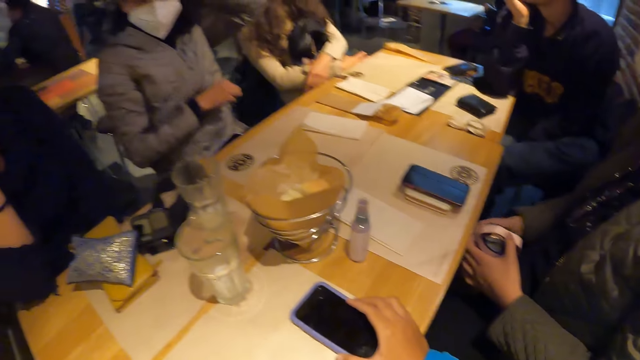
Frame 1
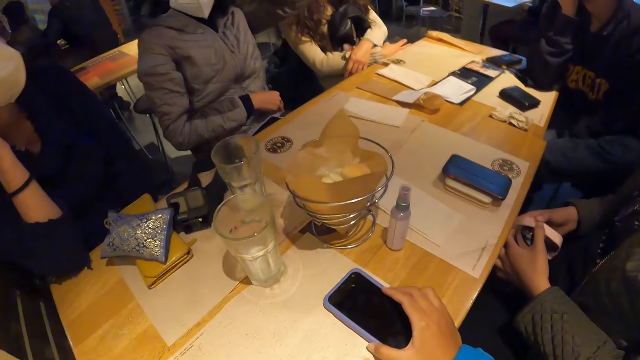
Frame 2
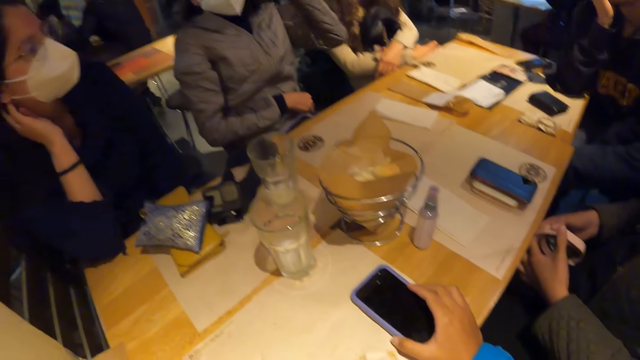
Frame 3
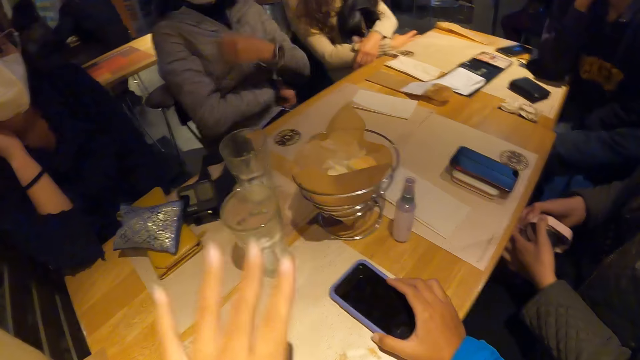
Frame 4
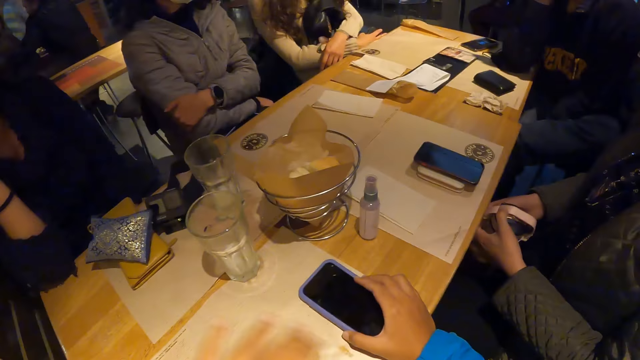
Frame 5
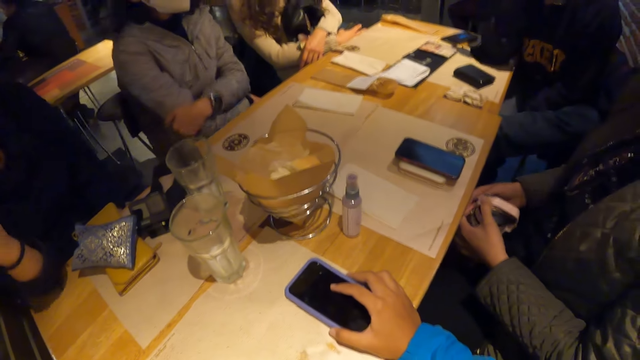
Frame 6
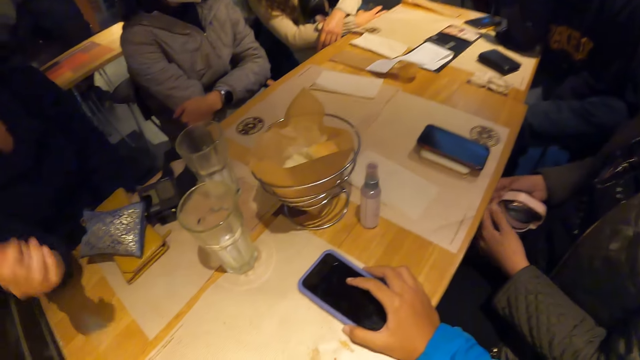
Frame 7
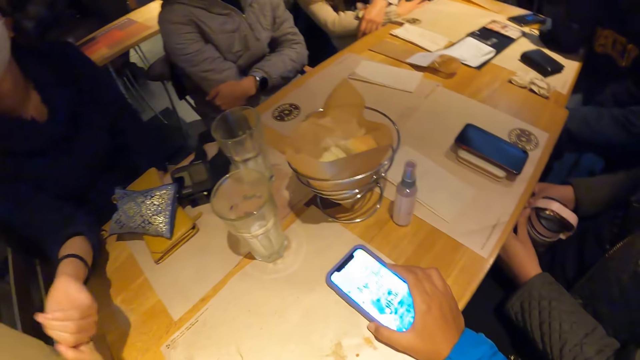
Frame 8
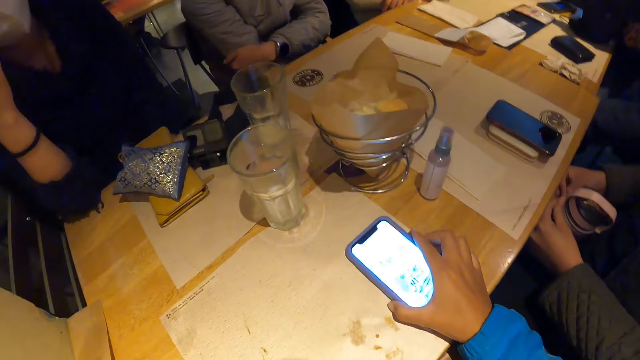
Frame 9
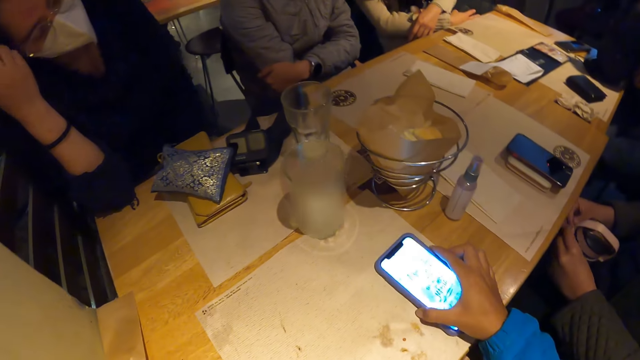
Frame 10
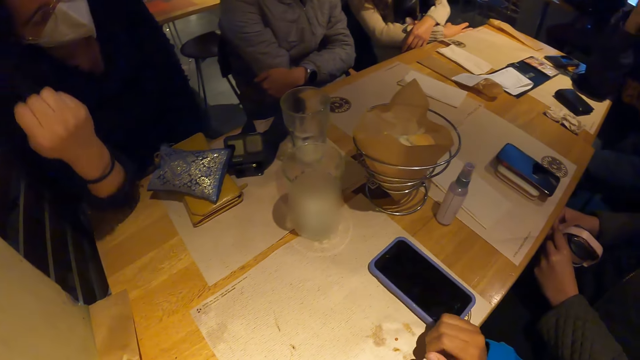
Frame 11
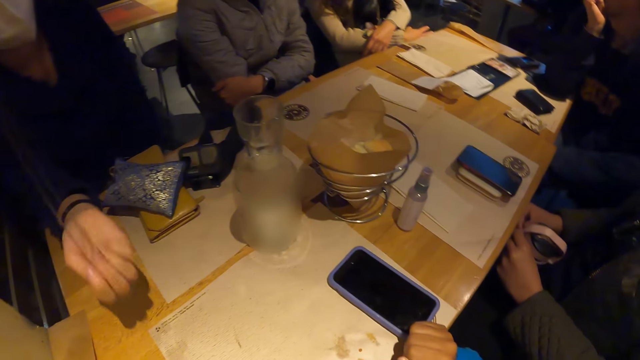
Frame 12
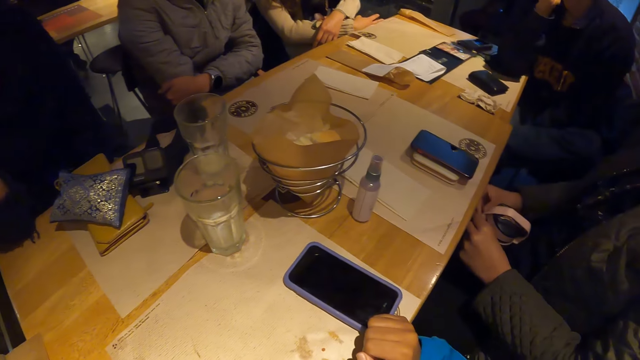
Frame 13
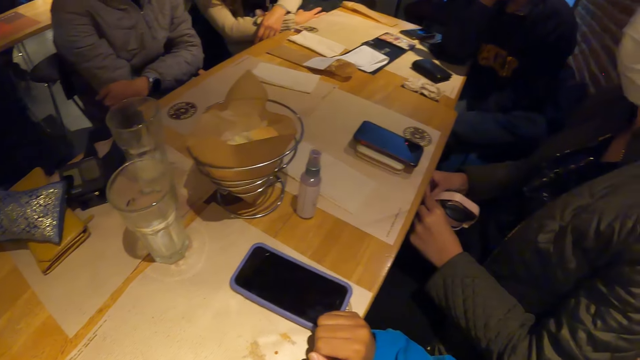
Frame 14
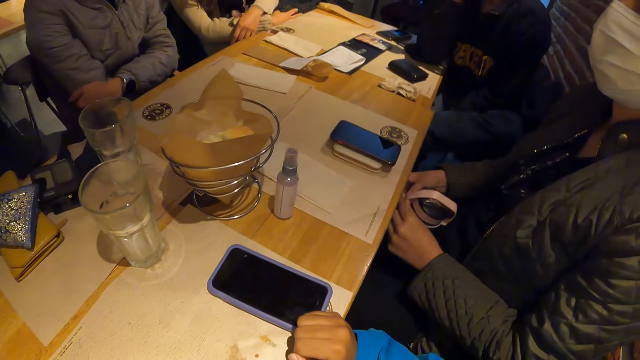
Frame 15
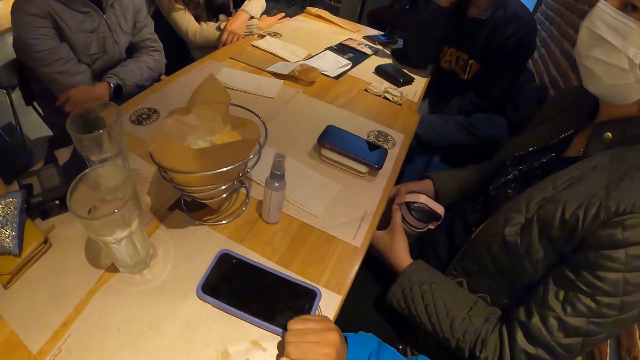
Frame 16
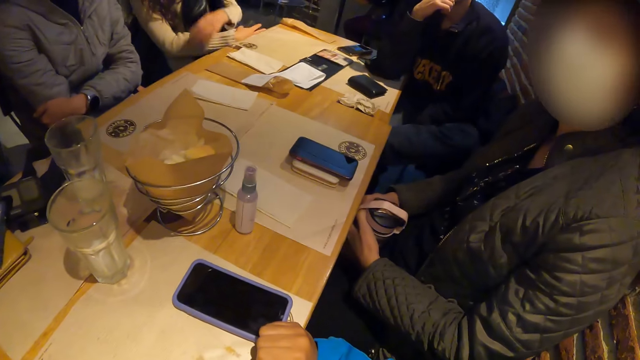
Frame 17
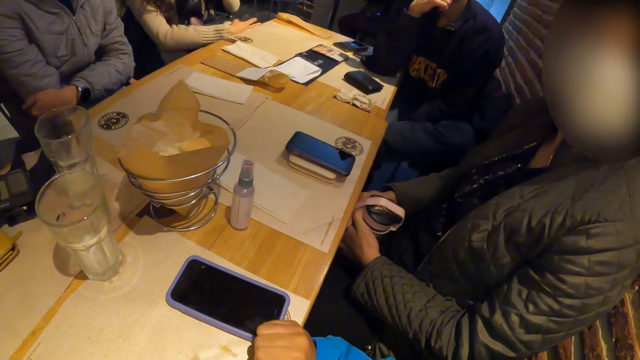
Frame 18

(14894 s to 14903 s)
The camera wearer moves the left hand. A woman moves the right hand. The camera wearer turns the phone on and turns the phone off. He removes his right hand from the mobile phone.

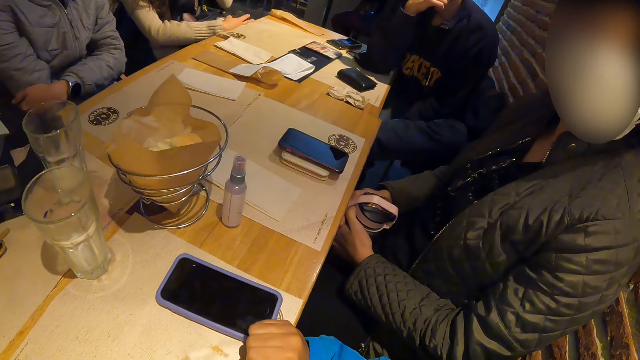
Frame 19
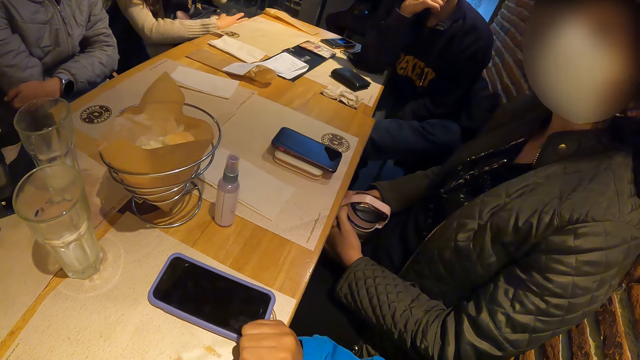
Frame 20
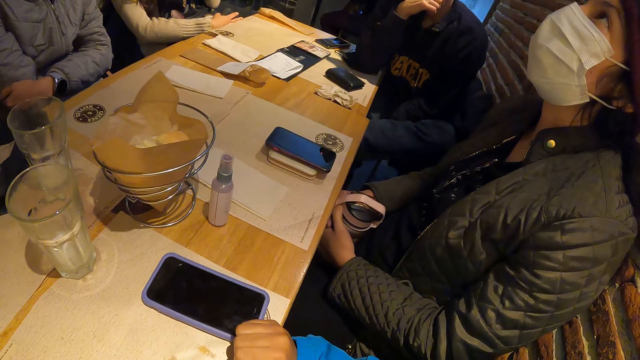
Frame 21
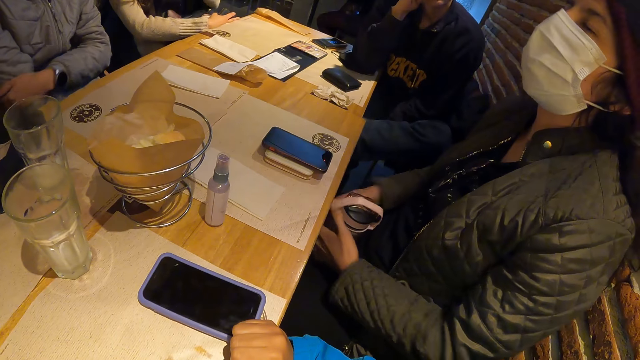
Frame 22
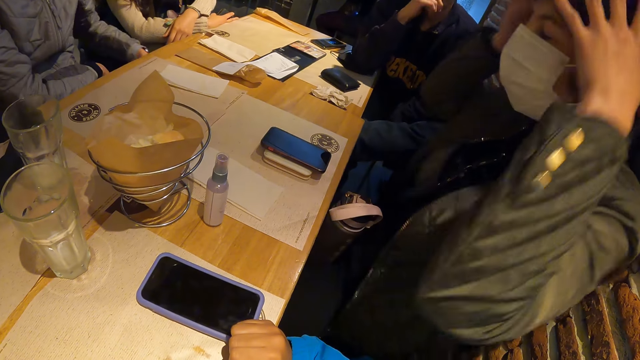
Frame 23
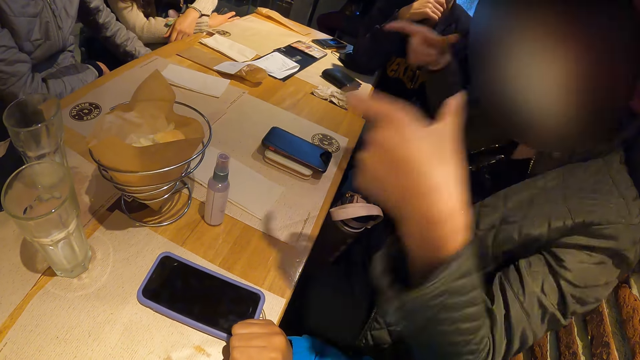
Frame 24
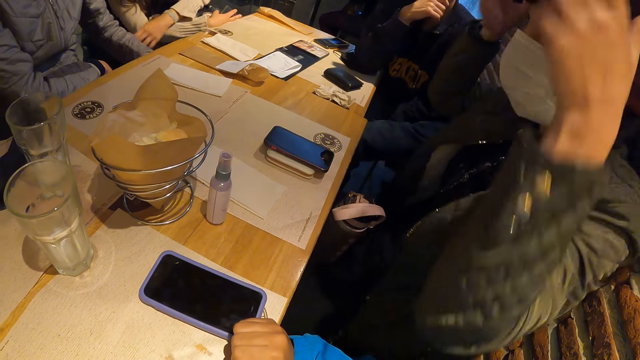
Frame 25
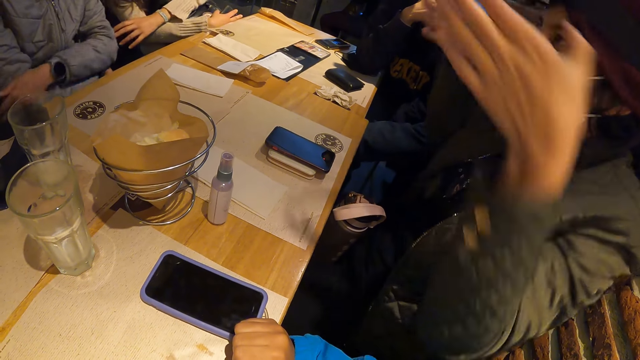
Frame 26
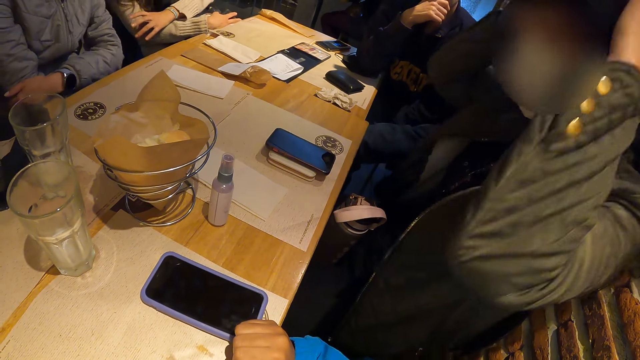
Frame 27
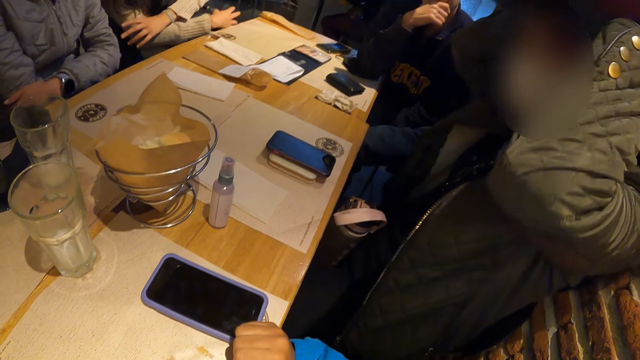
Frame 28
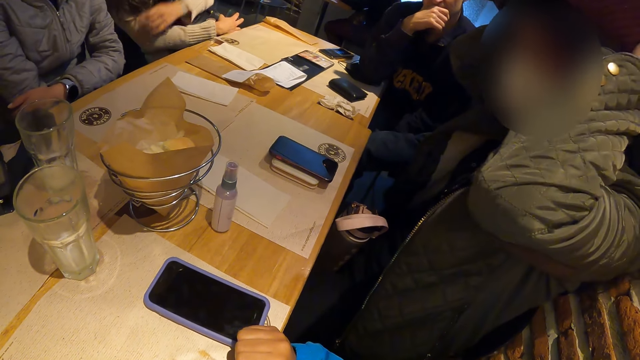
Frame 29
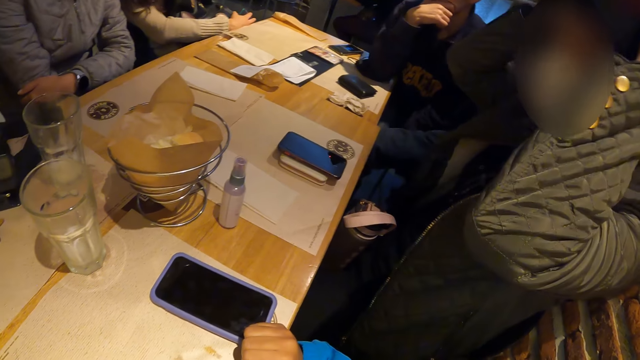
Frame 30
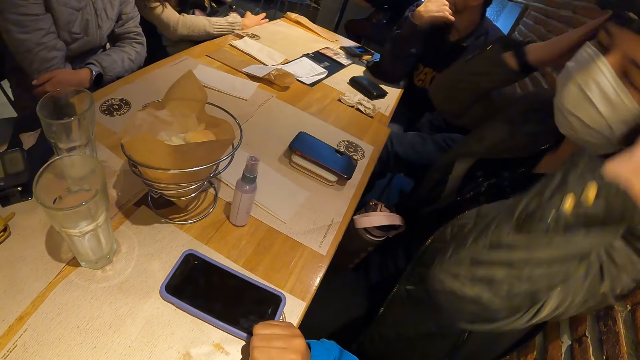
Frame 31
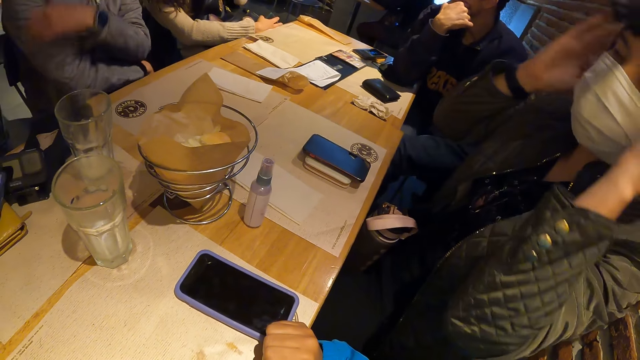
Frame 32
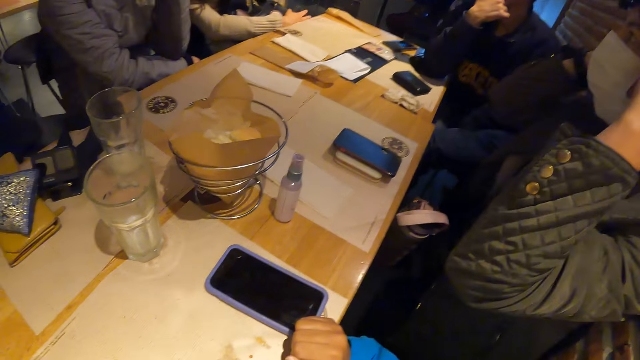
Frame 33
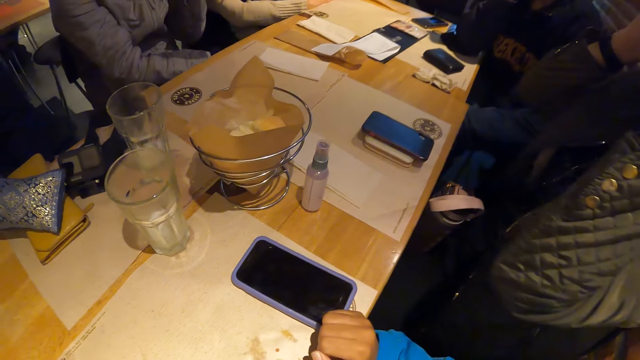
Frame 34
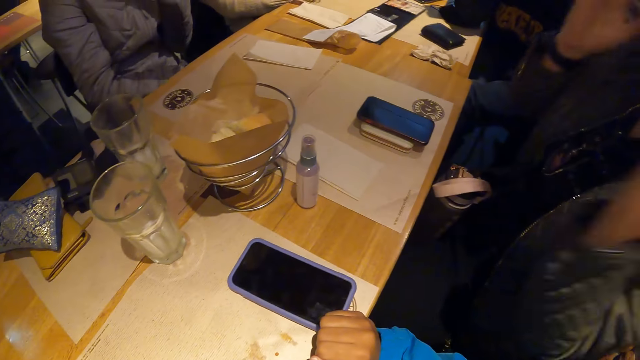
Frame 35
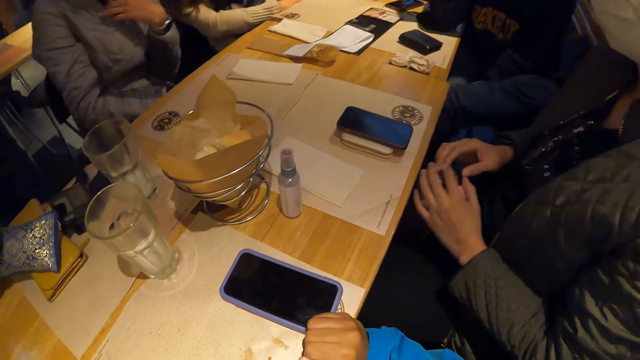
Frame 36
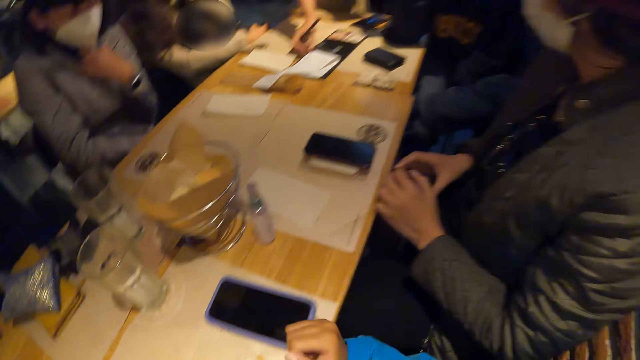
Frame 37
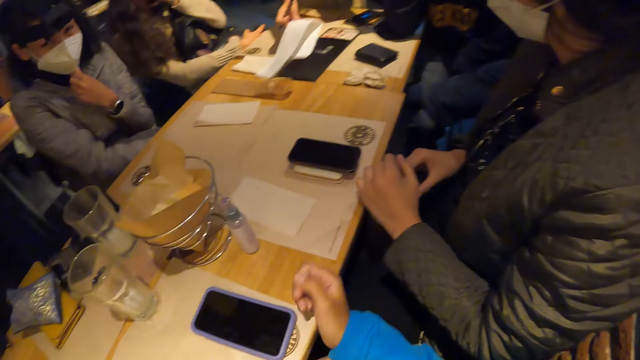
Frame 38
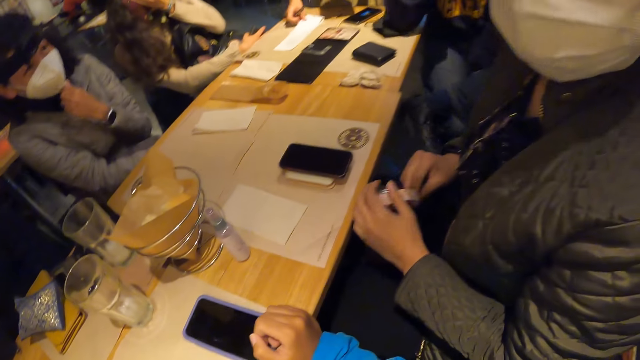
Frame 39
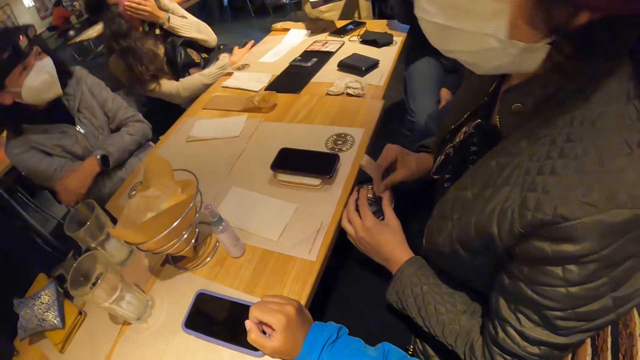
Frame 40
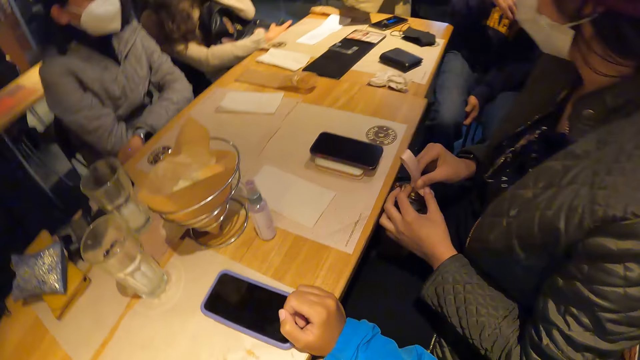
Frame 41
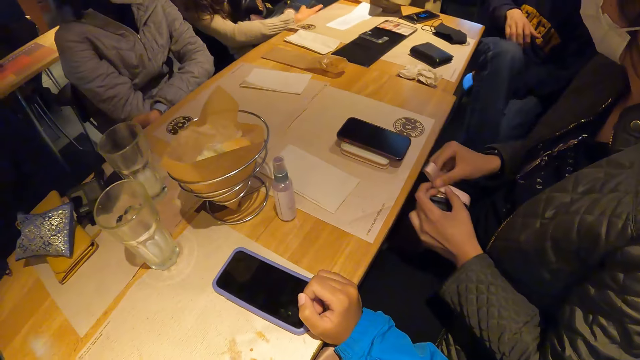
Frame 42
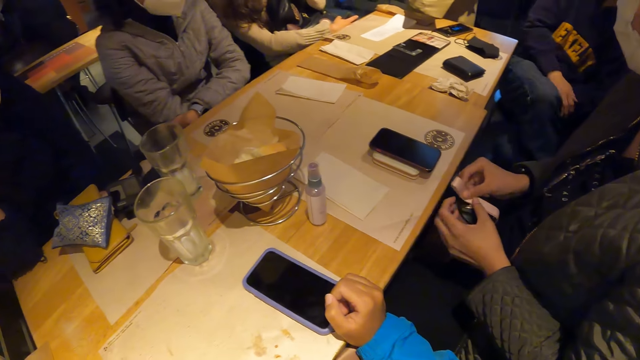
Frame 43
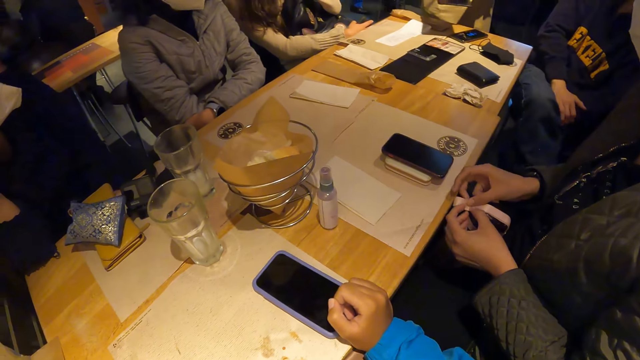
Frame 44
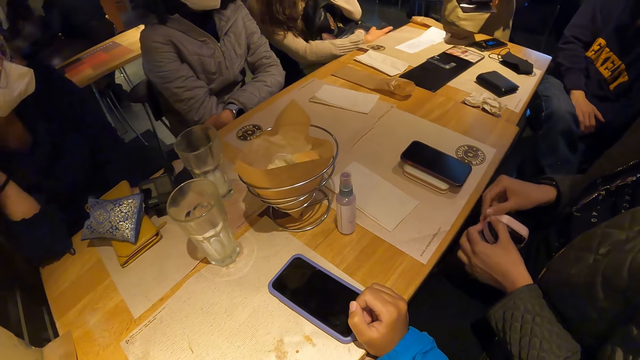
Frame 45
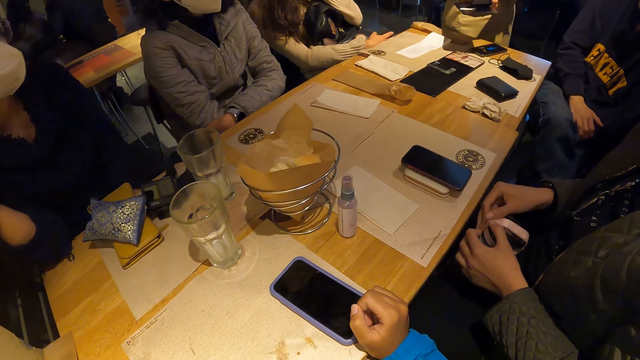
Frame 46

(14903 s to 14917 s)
A woman gesticulates with both hands. Another woman moves the left hand. The first woman holds the water bottle. The camera wearer moves the right hand. A man pulls a paper with his right hand. The second woman holds the mask. Another man crosses his legs.
